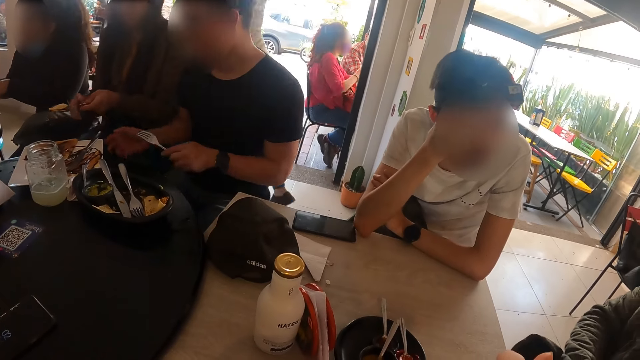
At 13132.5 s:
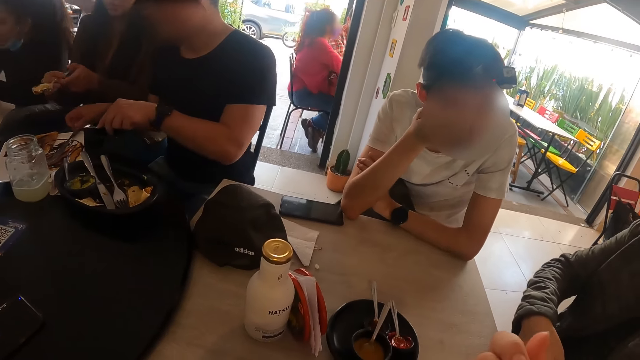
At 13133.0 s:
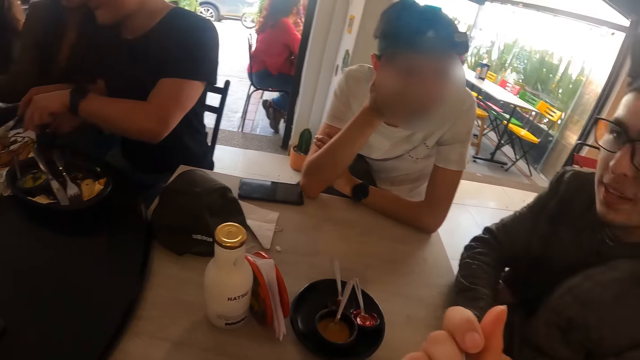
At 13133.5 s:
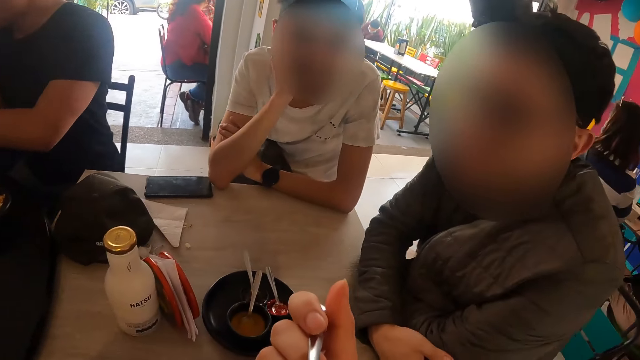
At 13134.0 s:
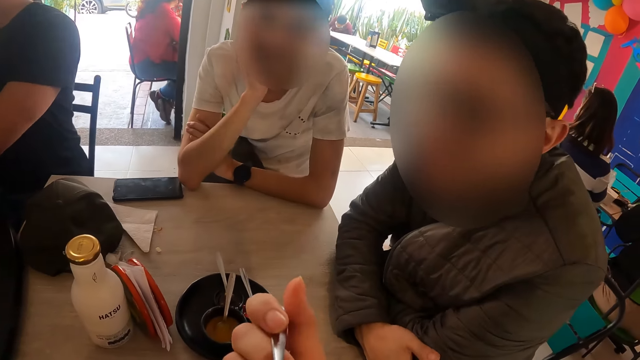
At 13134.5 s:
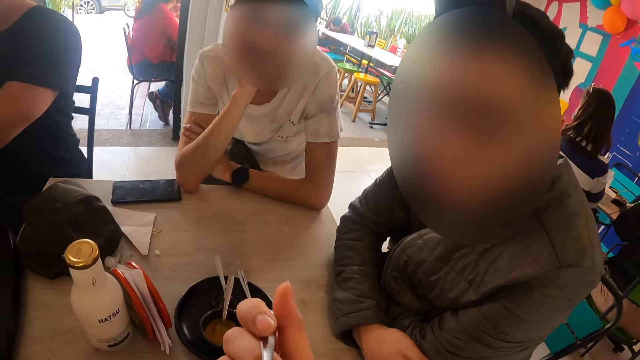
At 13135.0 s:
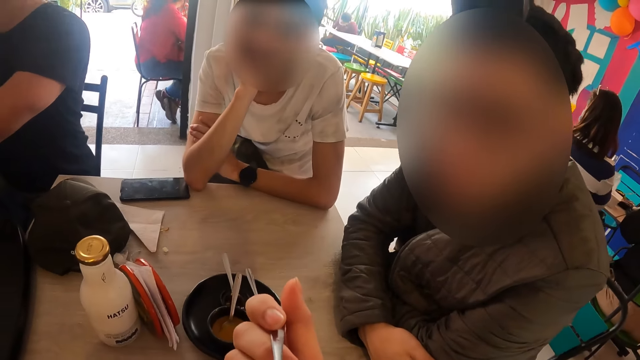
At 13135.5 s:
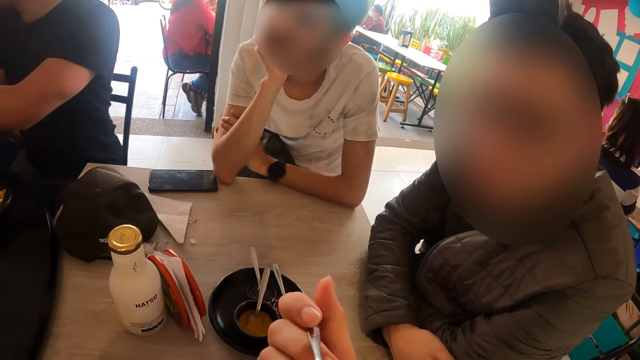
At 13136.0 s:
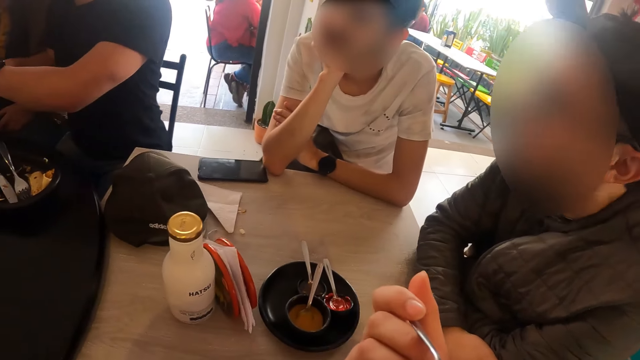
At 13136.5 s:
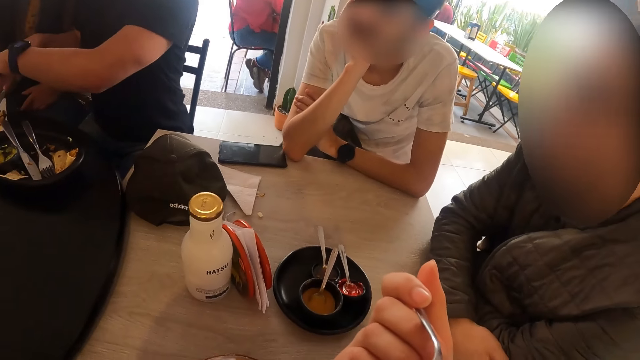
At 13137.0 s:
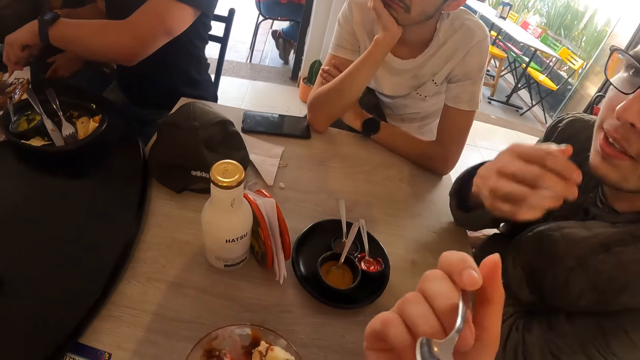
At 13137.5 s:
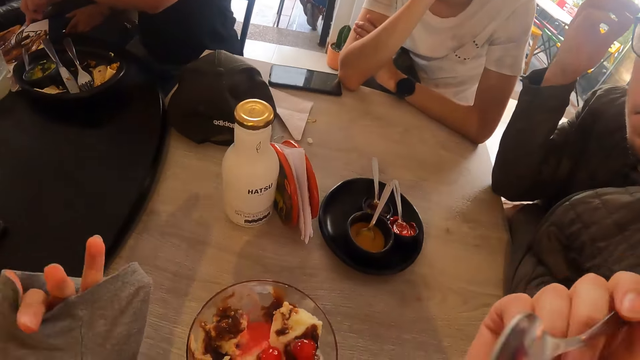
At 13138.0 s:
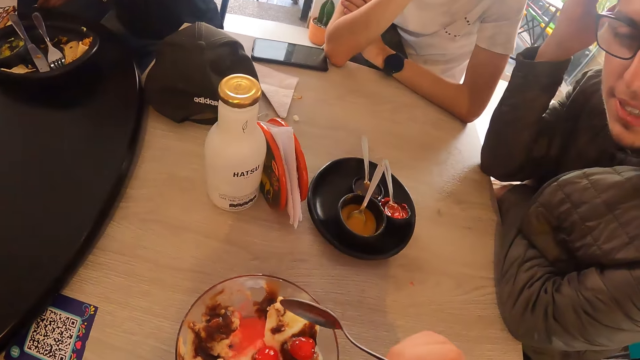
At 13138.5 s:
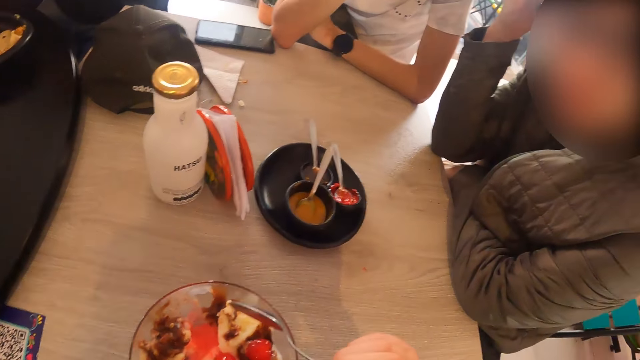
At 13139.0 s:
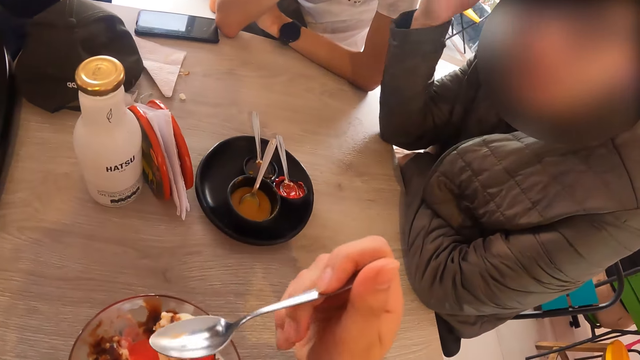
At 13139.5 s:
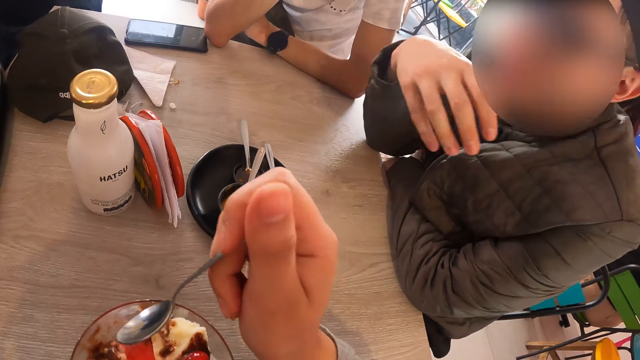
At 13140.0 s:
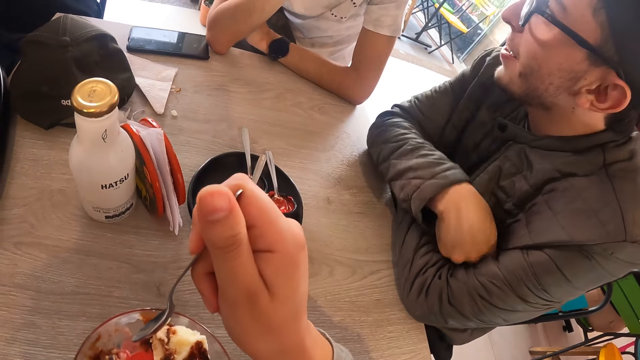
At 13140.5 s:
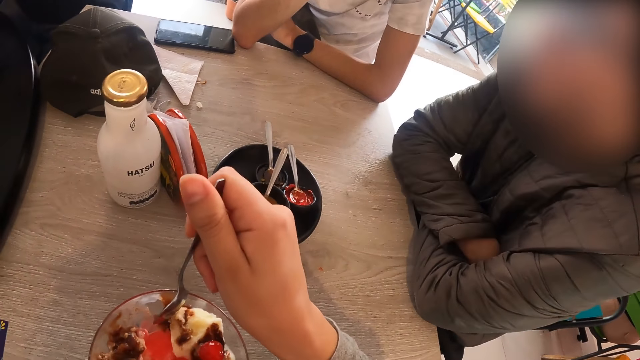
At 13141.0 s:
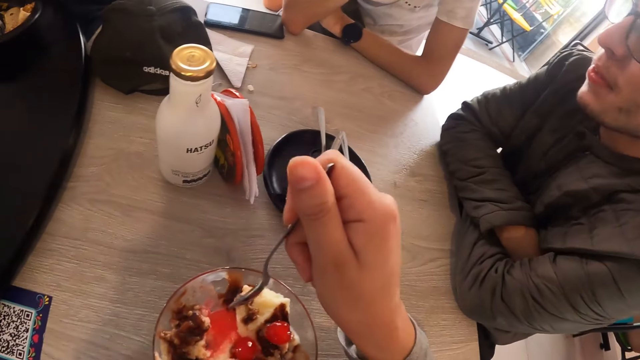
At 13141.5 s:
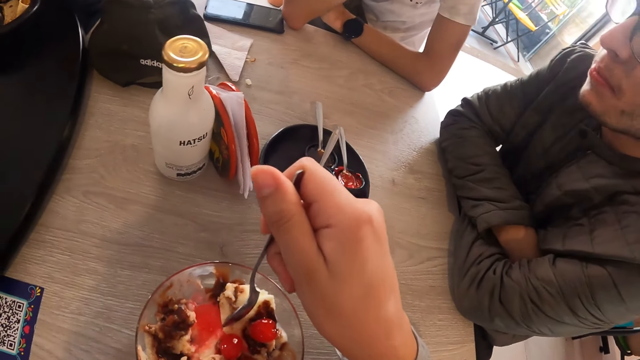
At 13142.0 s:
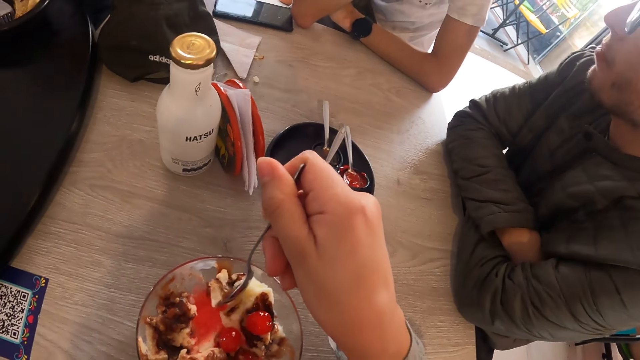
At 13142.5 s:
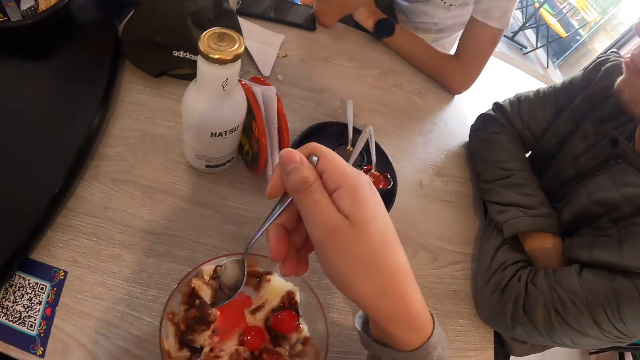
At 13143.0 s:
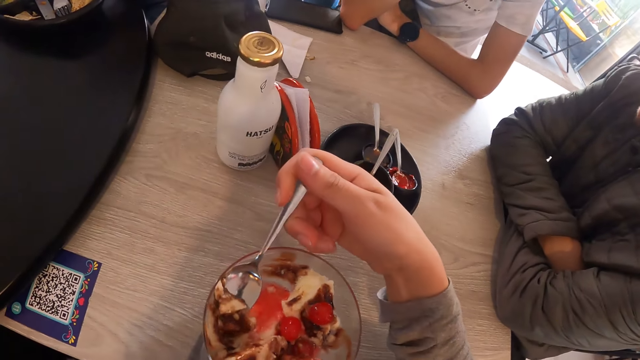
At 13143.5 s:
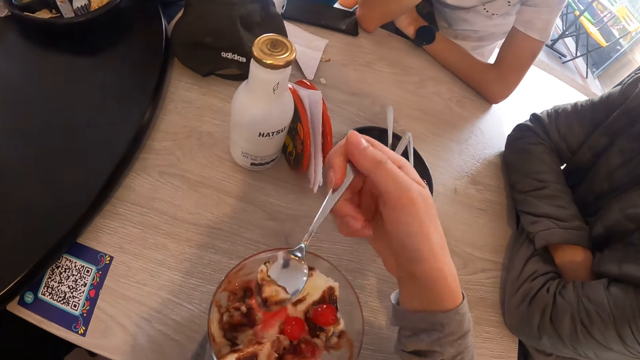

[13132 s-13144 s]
The man places his hands on the table and talks to the camera wearer. Another man cuts fries in the plate on the table with the knife and the spoon in his hands. The camera wearer takes ice-cream from the glass of ice-cream with the spoon in her right hand.

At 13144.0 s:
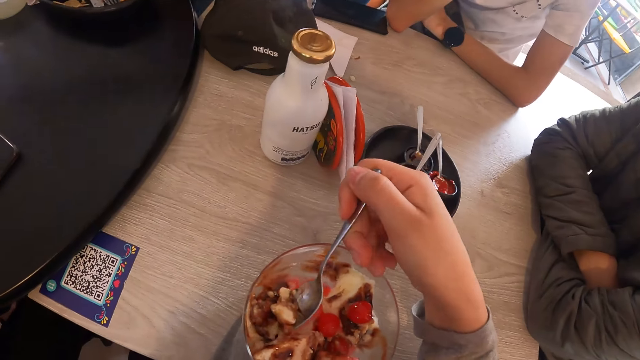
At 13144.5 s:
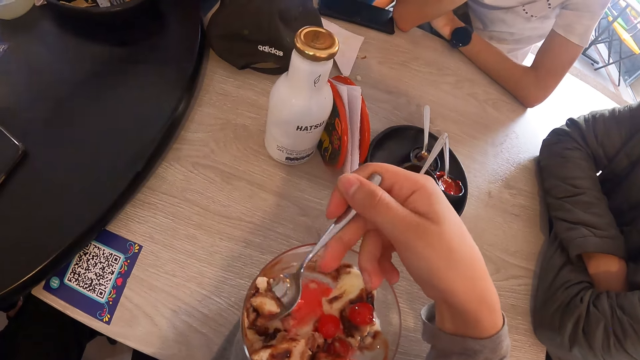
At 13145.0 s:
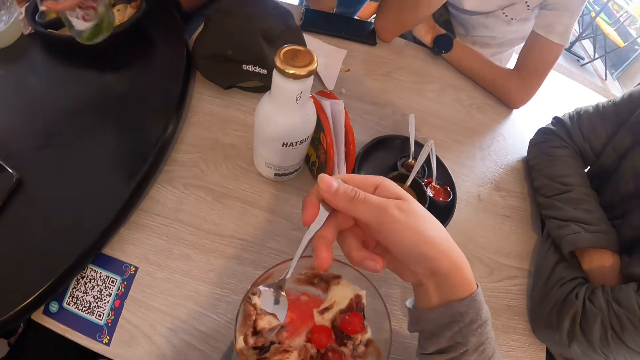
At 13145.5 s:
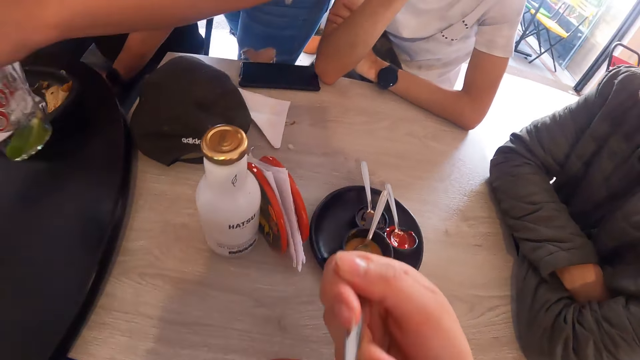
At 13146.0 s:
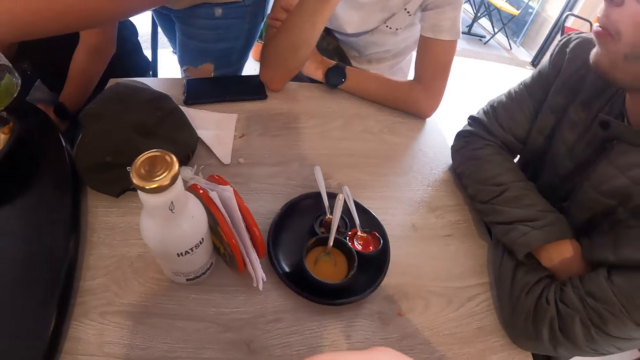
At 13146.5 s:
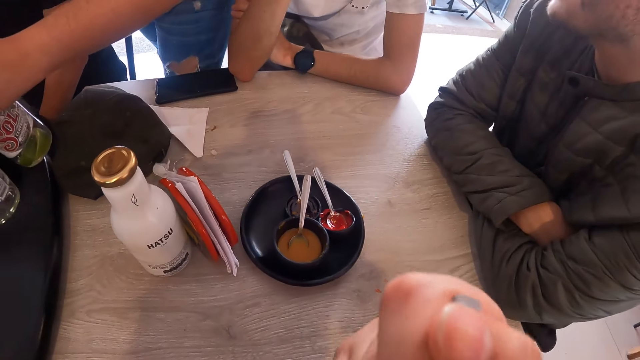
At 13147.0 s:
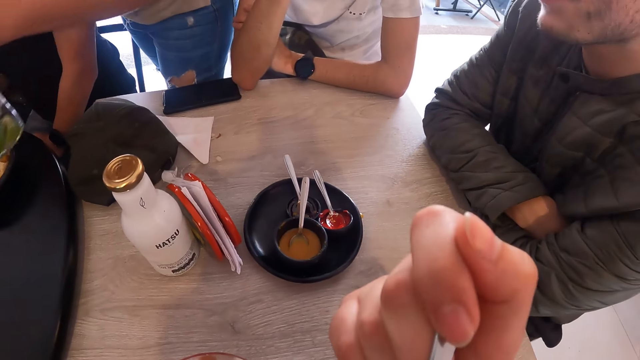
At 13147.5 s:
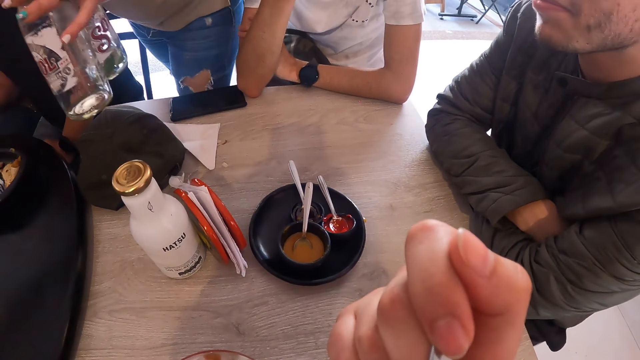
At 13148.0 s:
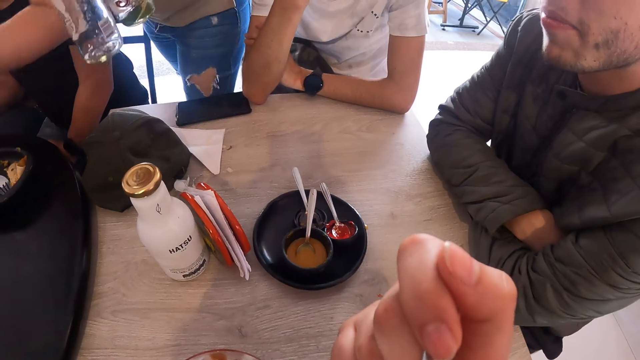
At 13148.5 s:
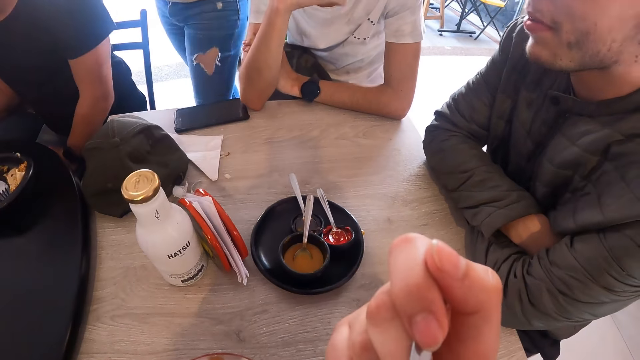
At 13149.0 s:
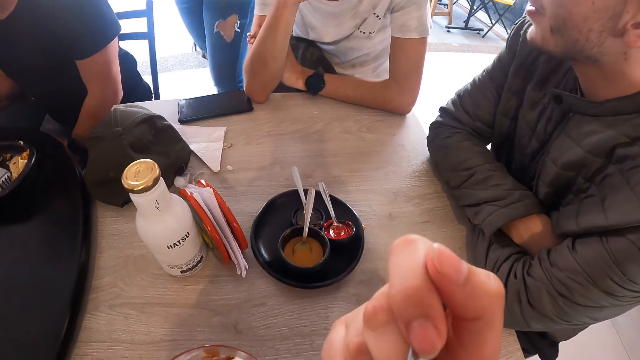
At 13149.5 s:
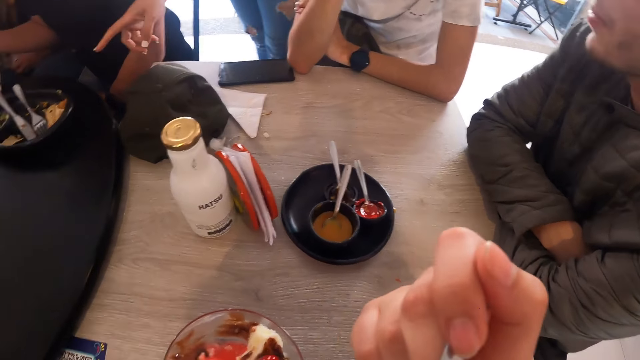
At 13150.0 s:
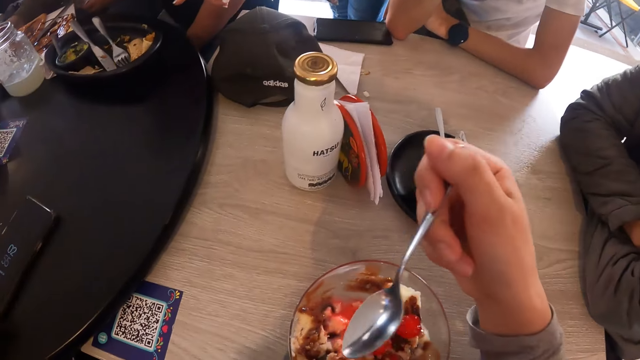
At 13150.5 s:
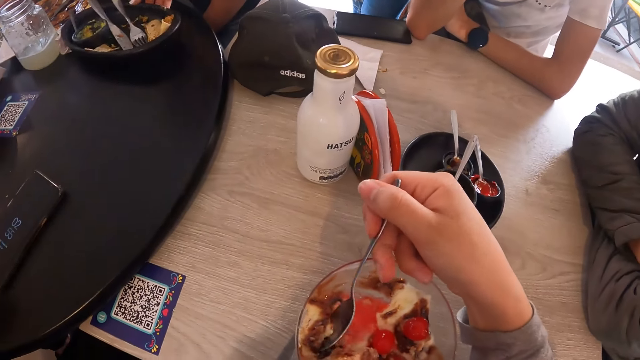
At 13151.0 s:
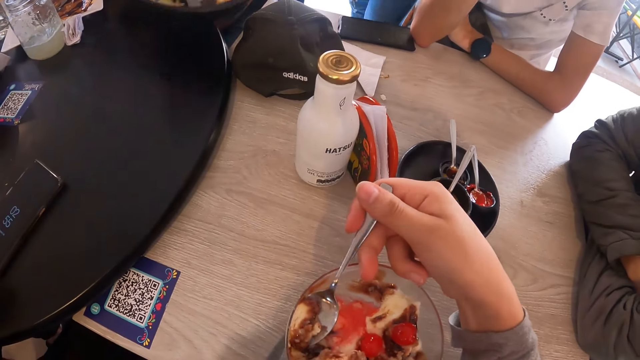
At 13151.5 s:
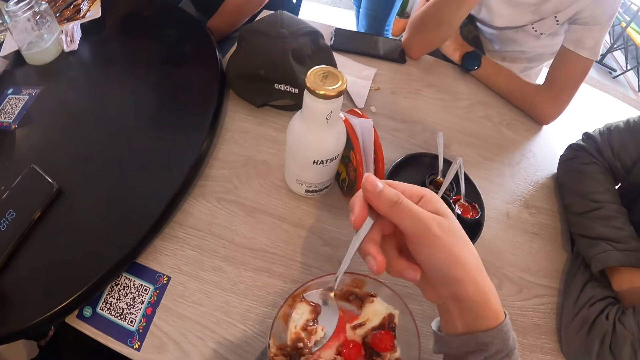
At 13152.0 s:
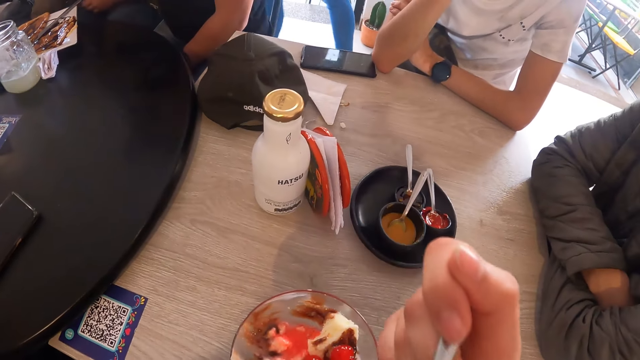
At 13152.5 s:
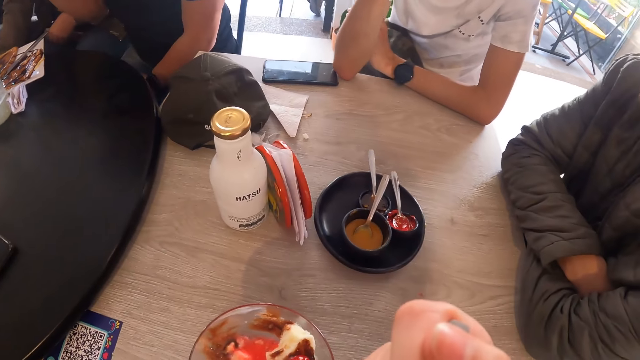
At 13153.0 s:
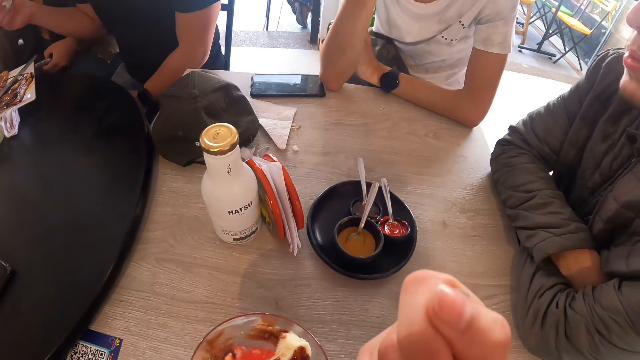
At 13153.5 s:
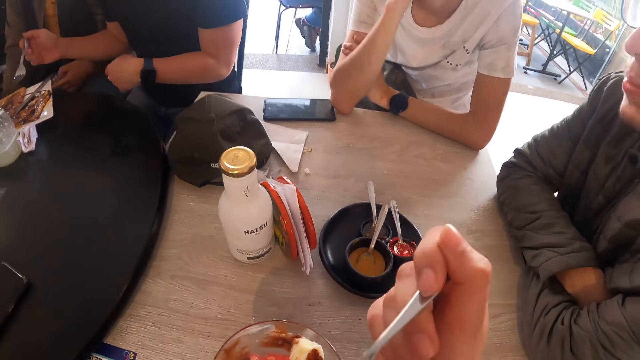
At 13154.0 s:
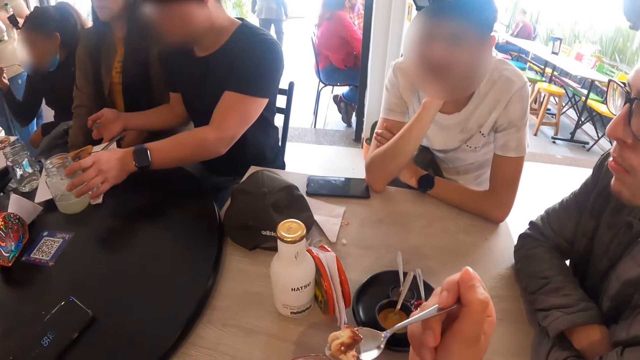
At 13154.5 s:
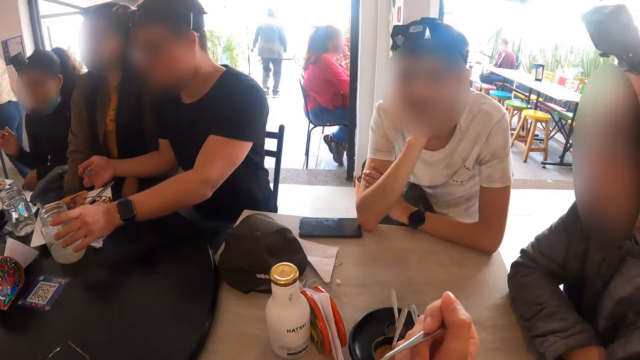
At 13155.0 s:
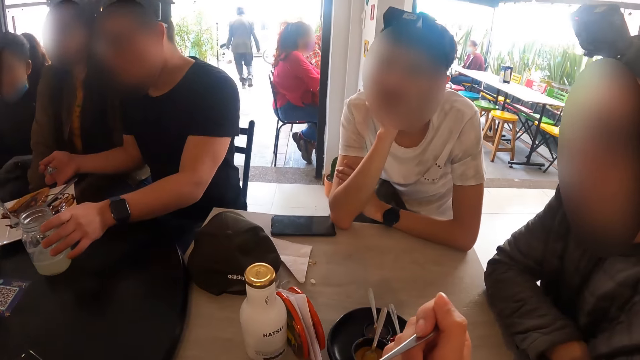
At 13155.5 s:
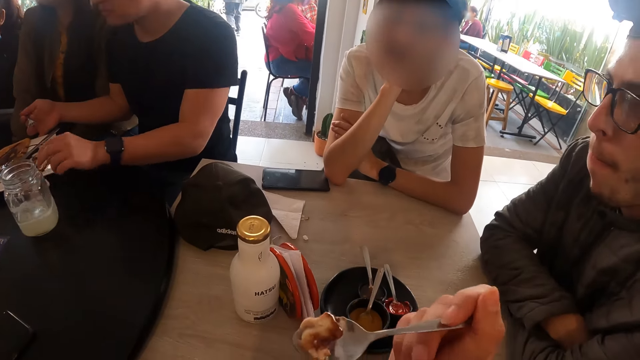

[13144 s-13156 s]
The woman picks up bottles from the table with her hands. She picks up the plate from the table with her right hand. The man adjusts a glass jar of juice on the table with his left hand.
